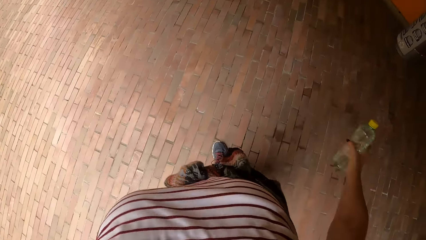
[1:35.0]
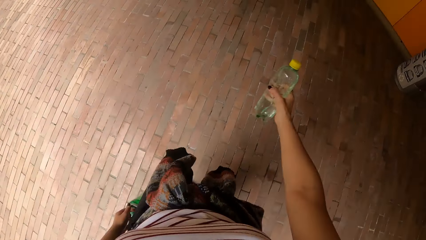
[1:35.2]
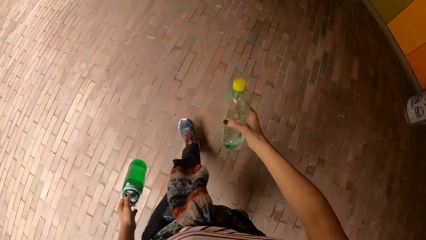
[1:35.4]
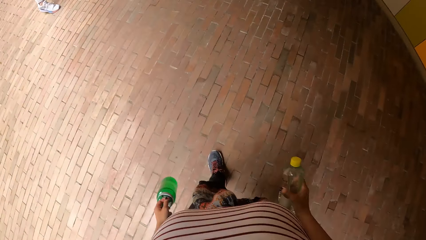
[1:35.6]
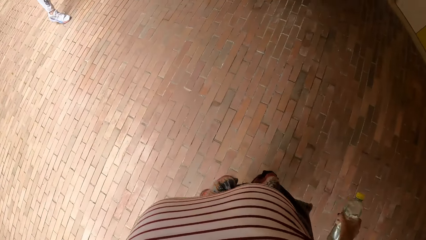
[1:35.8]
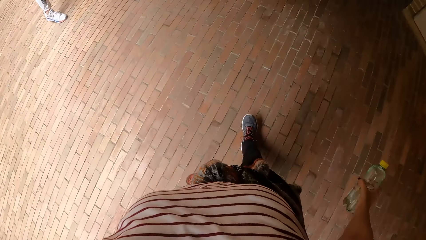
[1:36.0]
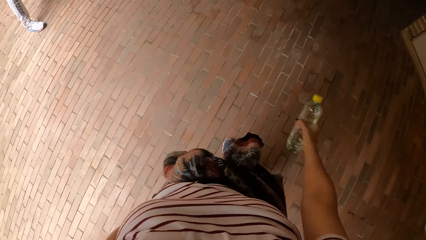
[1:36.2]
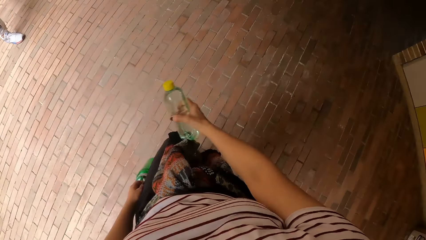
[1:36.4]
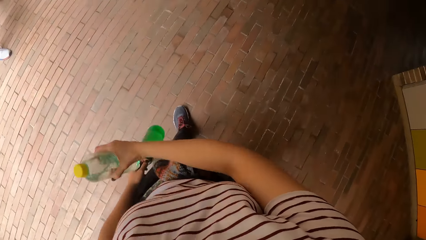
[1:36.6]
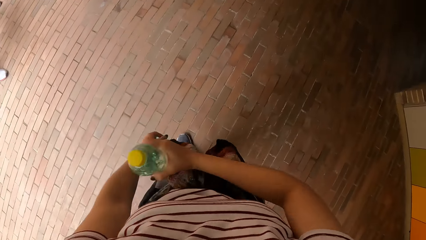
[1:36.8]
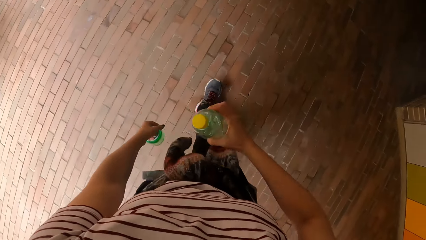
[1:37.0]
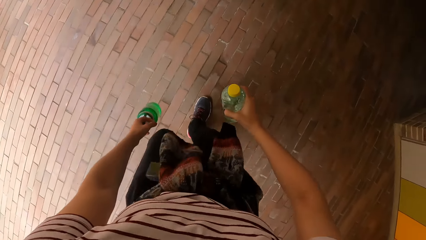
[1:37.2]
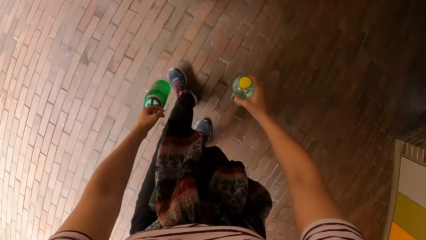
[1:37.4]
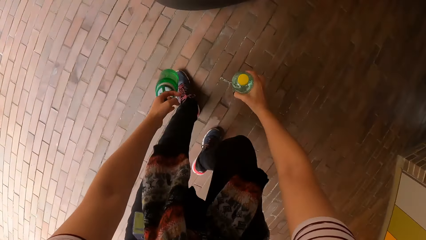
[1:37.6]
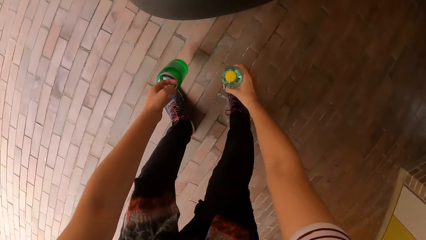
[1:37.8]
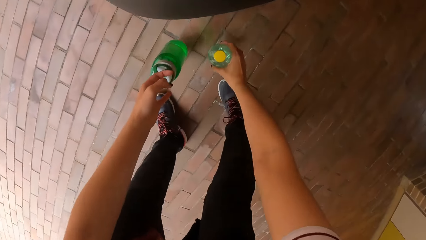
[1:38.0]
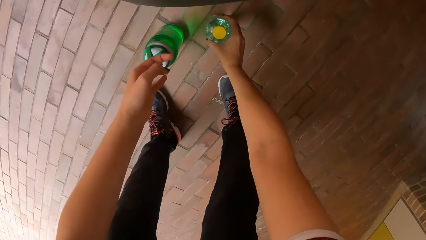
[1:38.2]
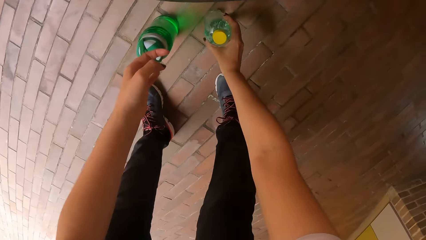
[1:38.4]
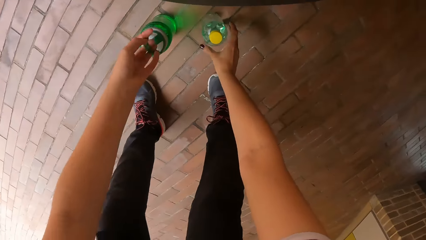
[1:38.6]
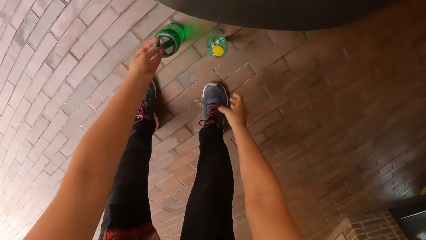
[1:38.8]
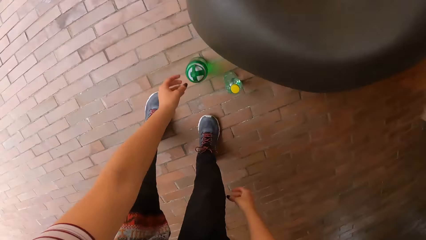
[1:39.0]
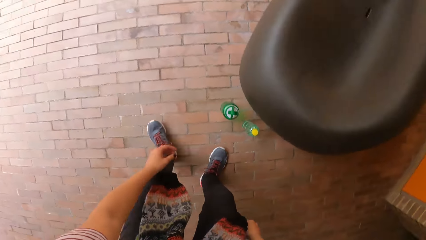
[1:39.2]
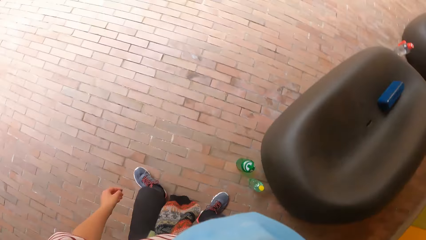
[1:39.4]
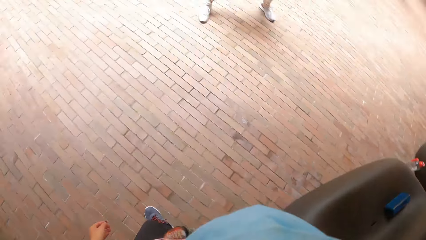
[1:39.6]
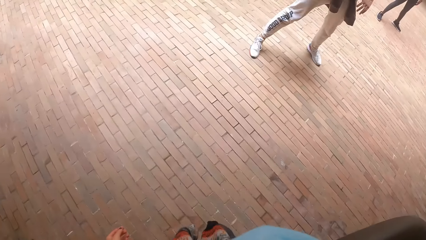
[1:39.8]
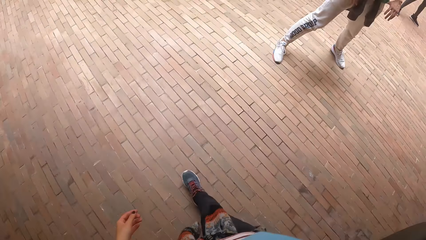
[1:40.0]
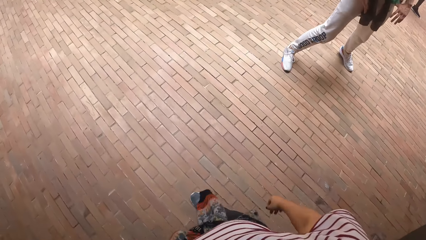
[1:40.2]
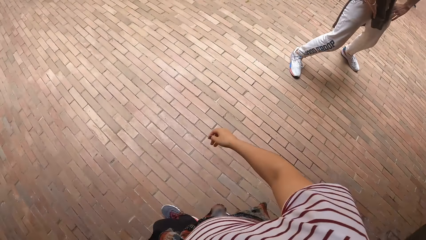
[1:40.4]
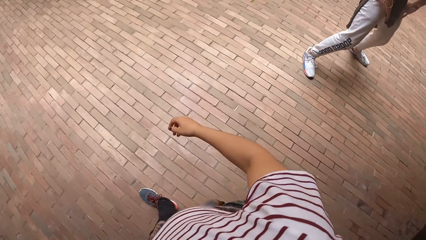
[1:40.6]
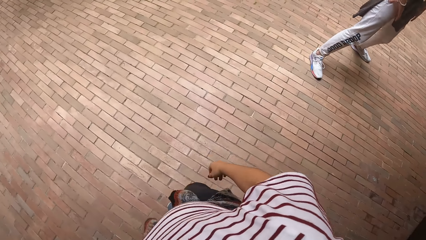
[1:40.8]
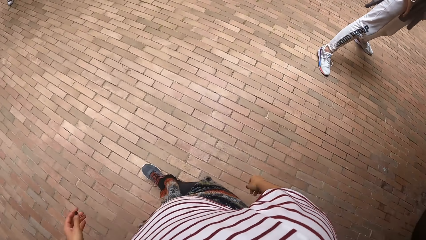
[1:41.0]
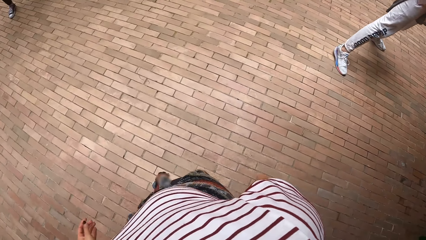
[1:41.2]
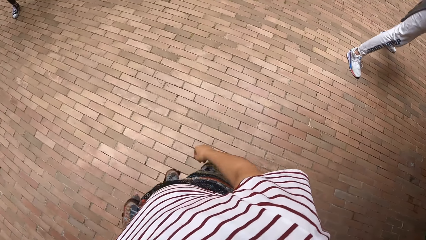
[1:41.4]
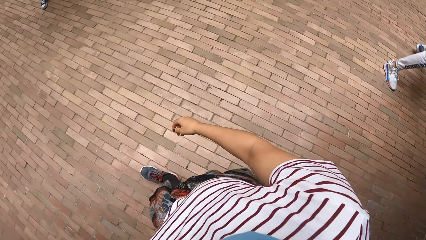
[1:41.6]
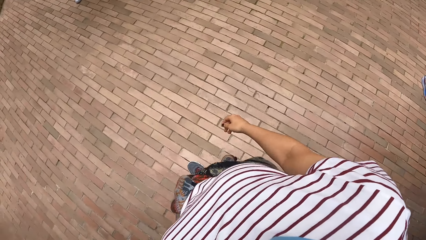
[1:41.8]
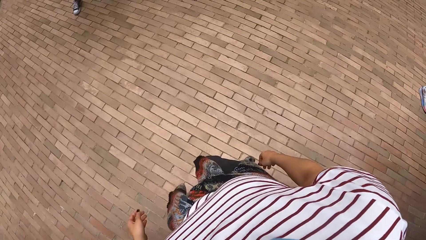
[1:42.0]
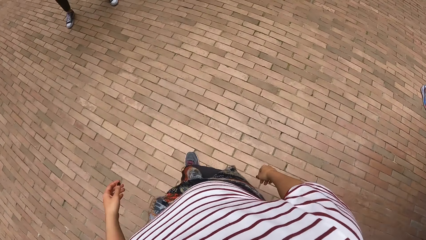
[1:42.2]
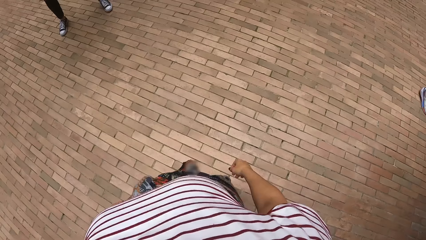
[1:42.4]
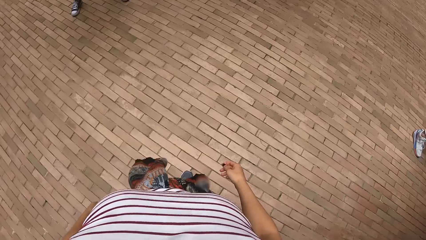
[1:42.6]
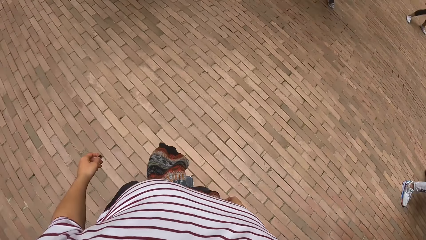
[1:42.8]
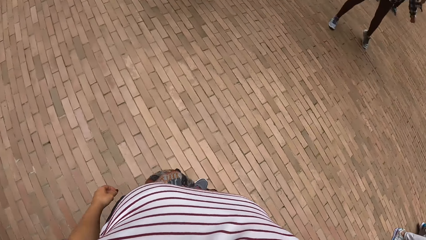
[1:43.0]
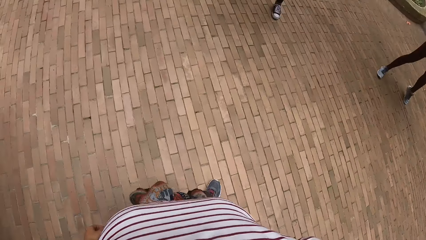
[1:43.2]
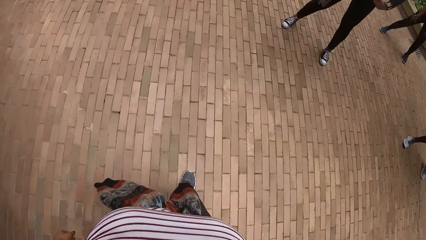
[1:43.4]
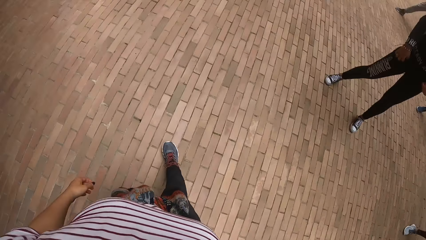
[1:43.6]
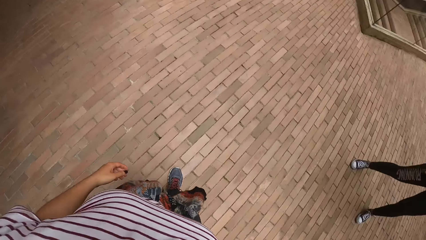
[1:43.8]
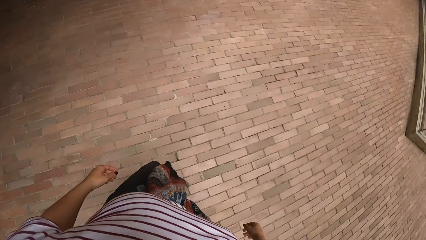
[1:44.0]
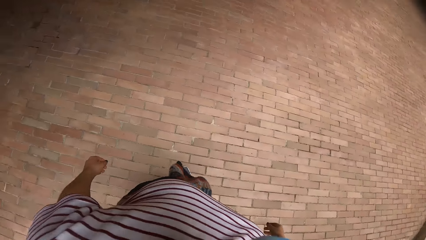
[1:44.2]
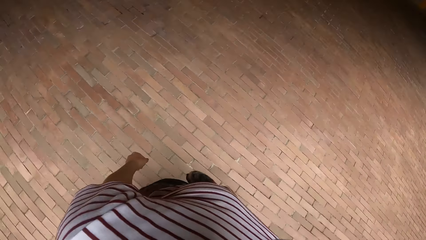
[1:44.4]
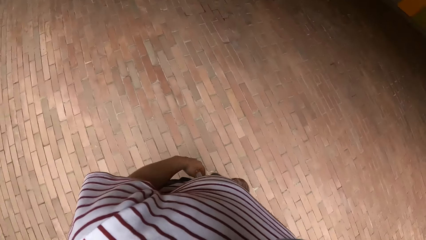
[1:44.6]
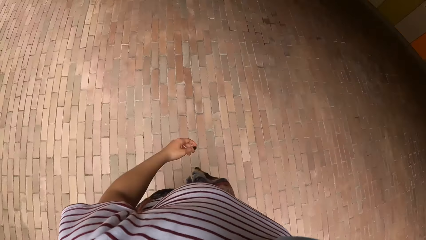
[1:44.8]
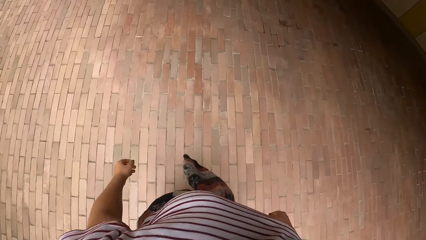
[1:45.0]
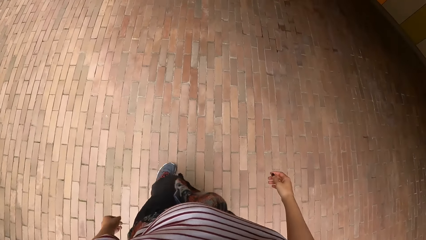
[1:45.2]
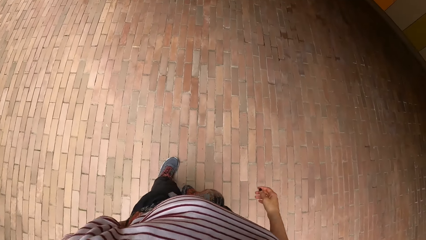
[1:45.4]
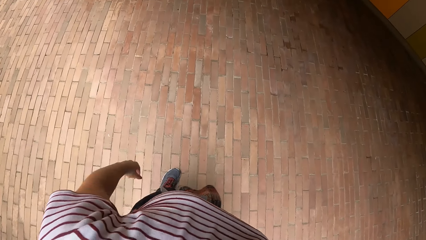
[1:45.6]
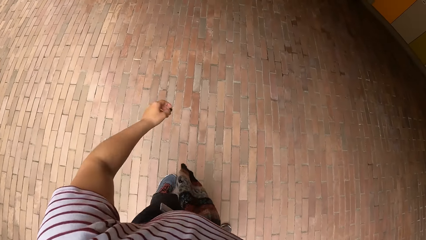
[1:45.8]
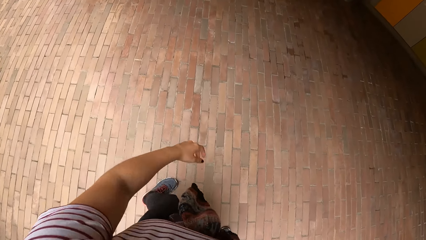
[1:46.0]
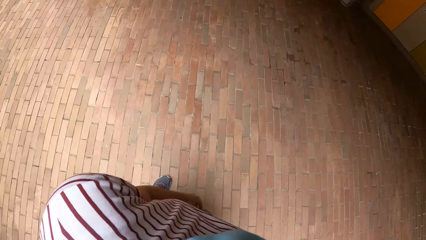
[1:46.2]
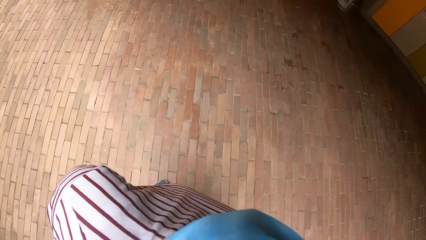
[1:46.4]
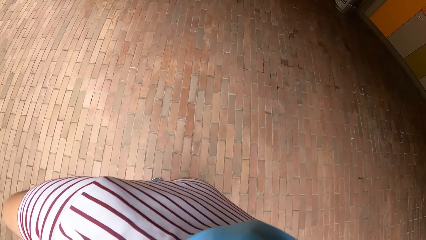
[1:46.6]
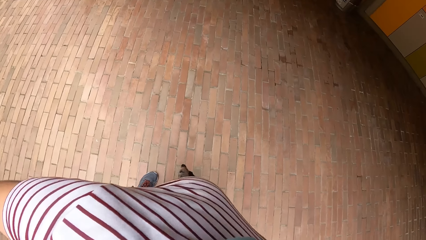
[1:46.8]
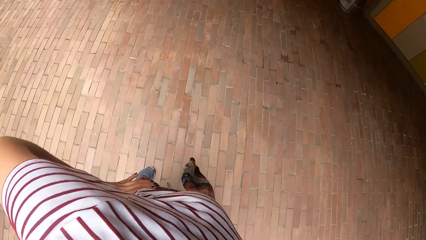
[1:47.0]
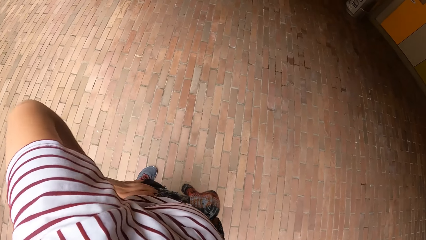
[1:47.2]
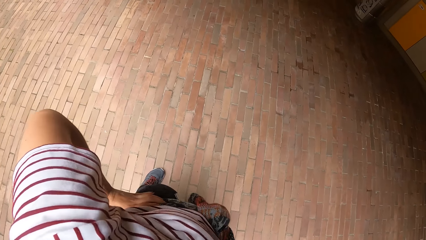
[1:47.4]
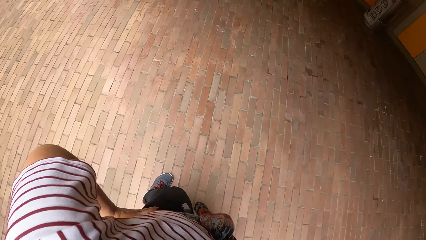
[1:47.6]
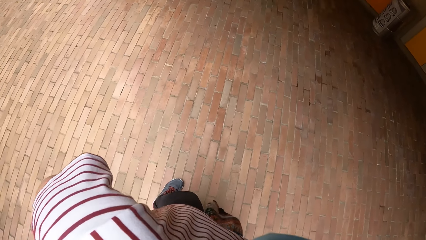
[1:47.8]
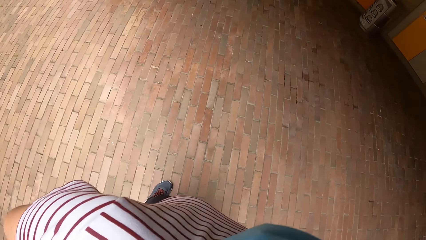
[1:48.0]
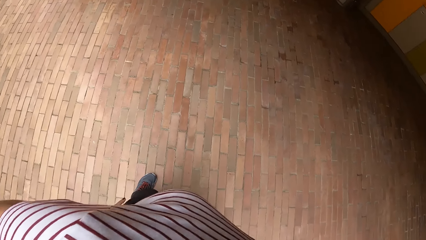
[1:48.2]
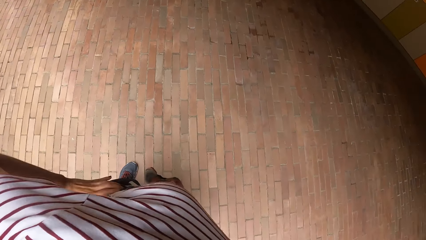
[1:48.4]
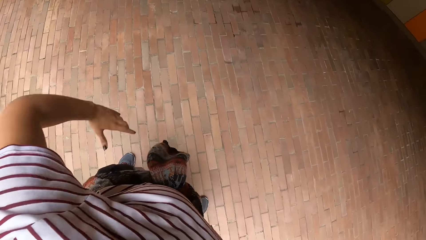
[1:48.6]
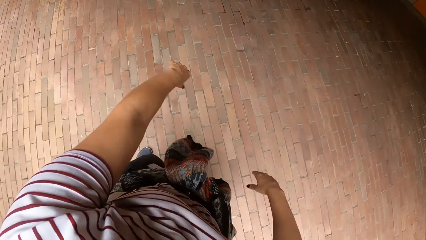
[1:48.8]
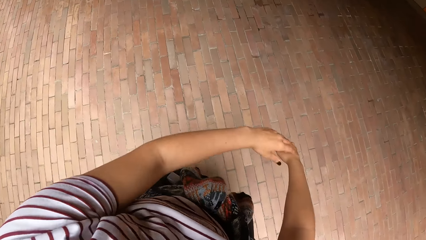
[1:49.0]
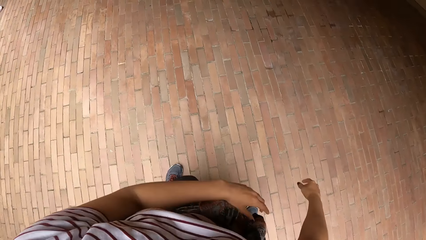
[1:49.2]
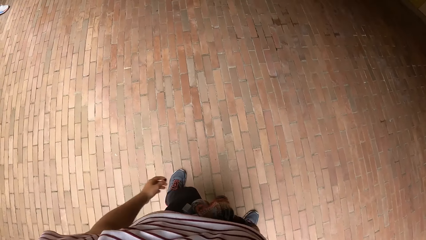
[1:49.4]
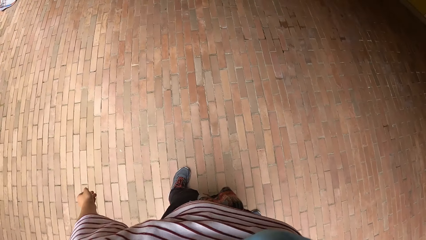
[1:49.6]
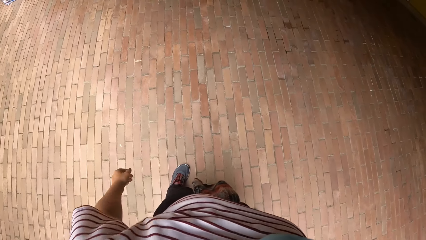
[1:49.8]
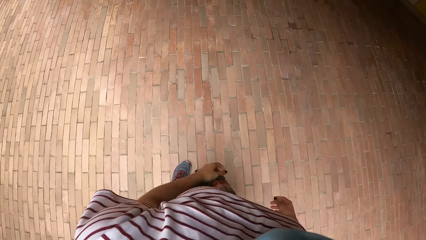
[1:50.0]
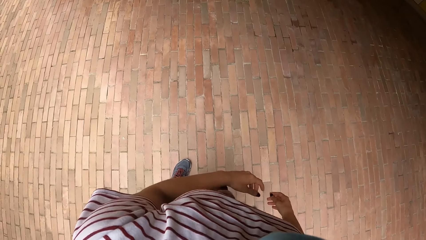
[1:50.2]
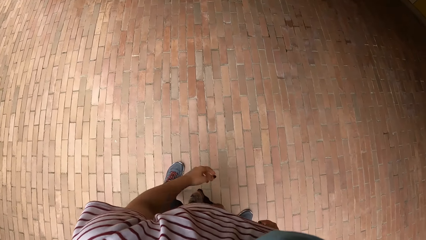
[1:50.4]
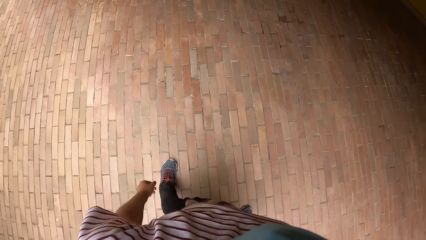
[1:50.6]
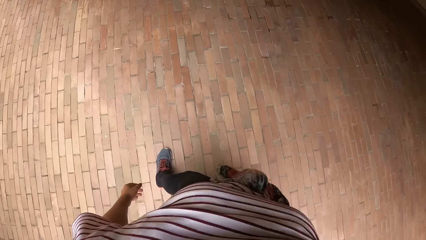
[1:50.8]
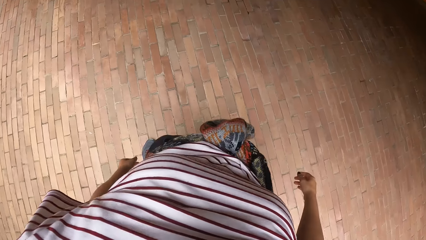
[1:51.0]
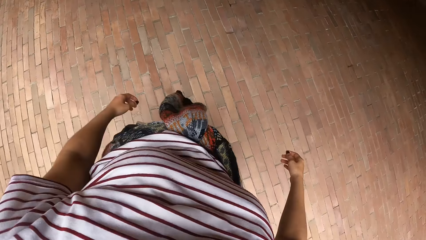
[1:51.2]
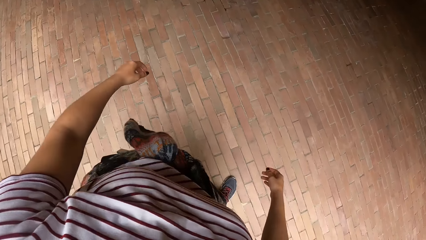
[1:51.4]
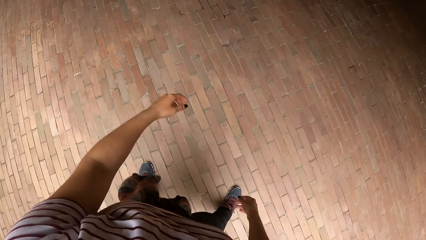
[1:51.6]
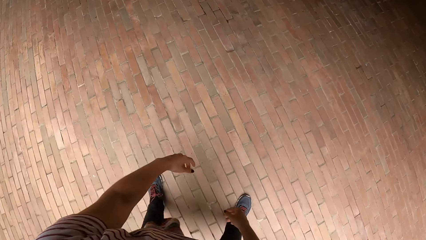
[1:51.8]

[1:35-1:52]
The camera wearer drops the bottles in both hands on the floor. They walk around the house. They exercise.
